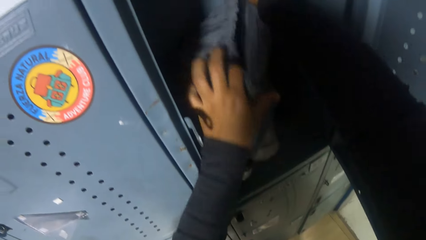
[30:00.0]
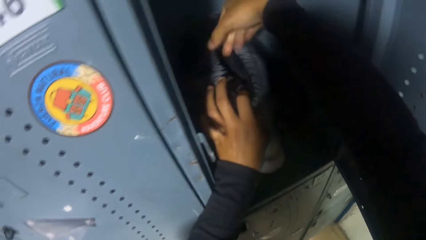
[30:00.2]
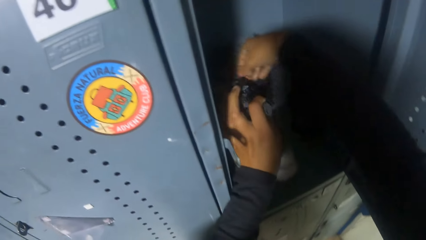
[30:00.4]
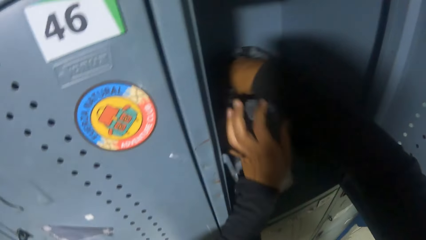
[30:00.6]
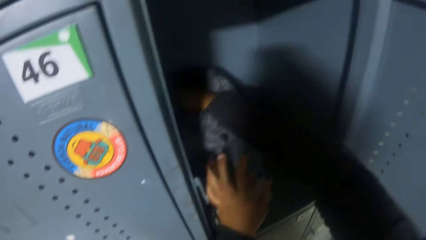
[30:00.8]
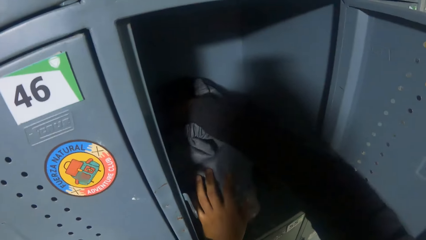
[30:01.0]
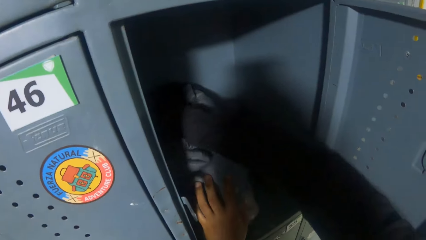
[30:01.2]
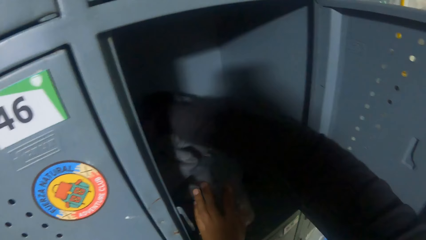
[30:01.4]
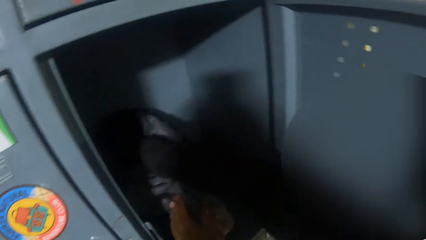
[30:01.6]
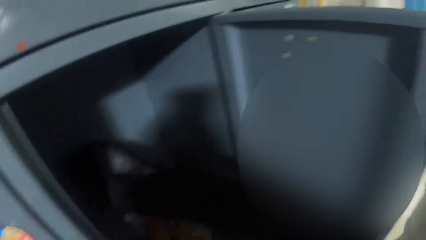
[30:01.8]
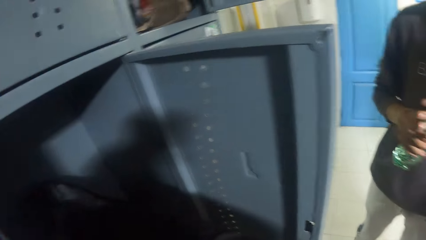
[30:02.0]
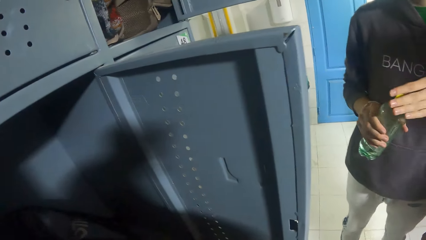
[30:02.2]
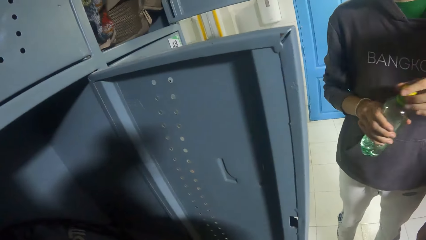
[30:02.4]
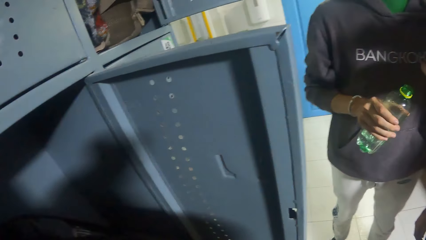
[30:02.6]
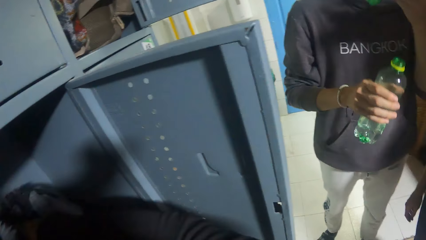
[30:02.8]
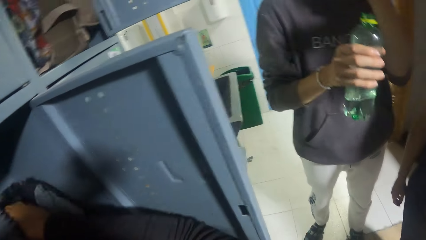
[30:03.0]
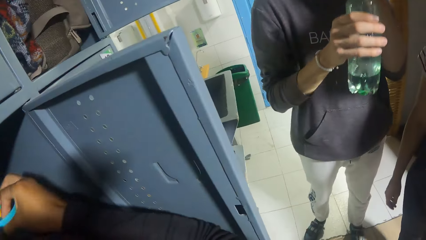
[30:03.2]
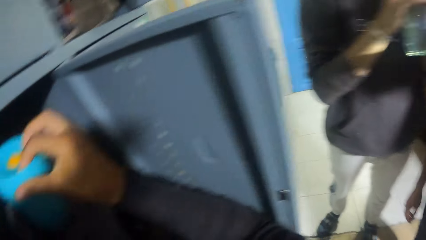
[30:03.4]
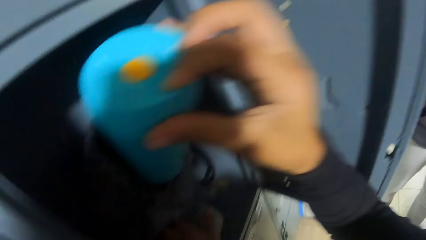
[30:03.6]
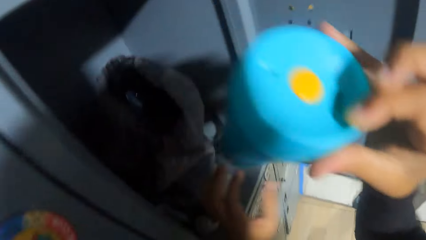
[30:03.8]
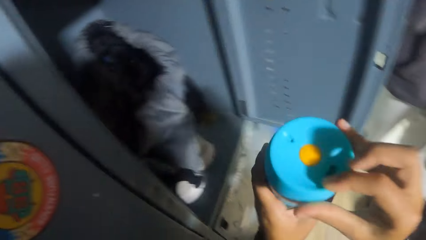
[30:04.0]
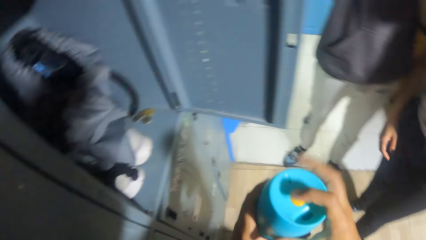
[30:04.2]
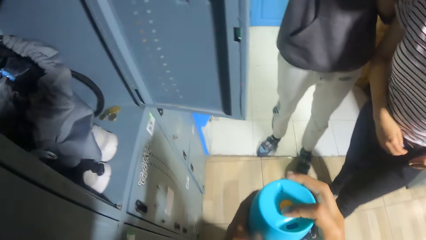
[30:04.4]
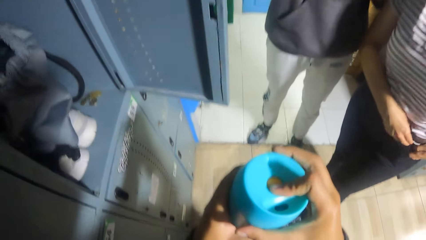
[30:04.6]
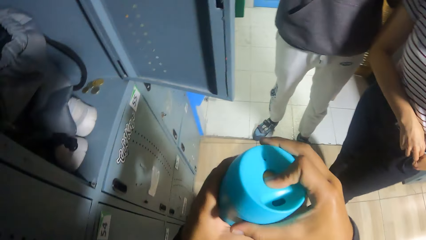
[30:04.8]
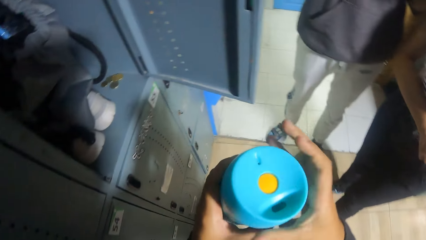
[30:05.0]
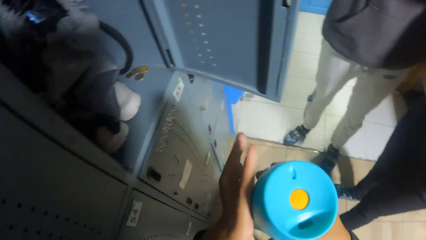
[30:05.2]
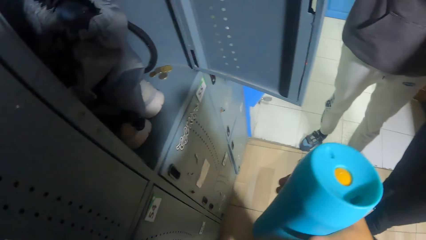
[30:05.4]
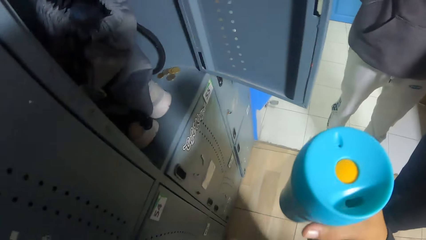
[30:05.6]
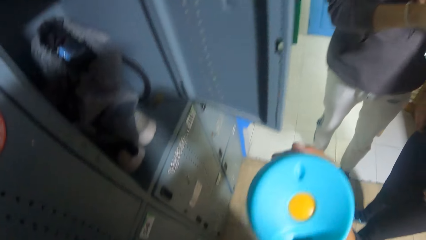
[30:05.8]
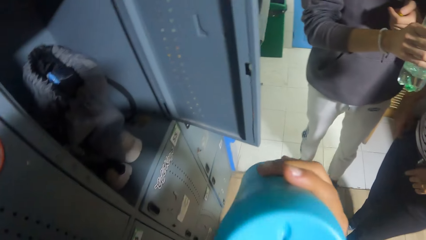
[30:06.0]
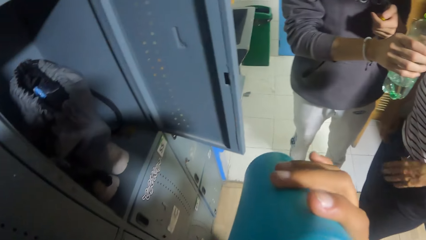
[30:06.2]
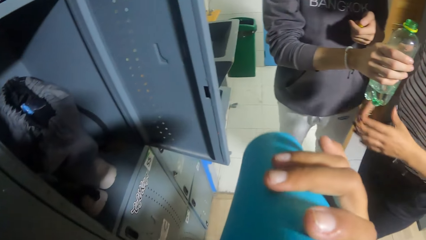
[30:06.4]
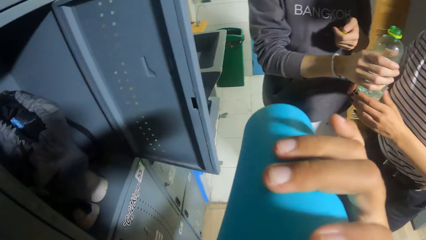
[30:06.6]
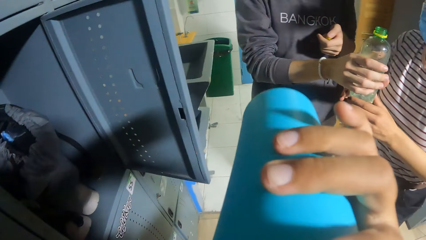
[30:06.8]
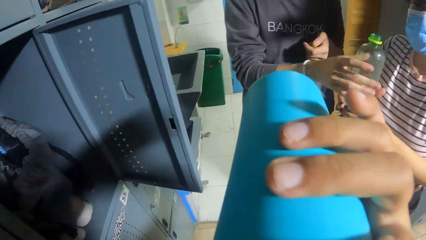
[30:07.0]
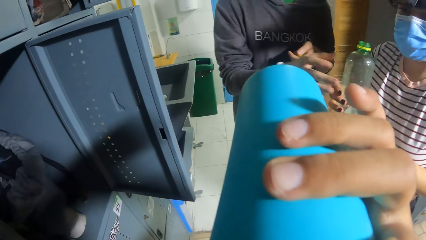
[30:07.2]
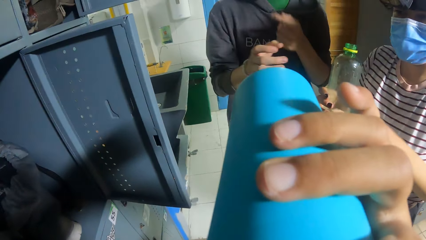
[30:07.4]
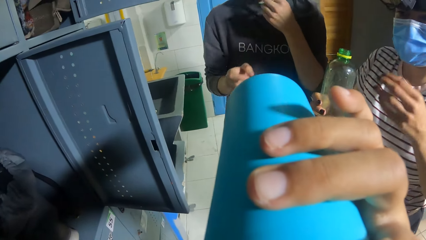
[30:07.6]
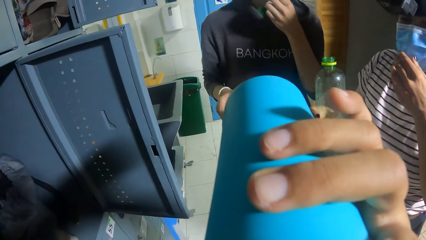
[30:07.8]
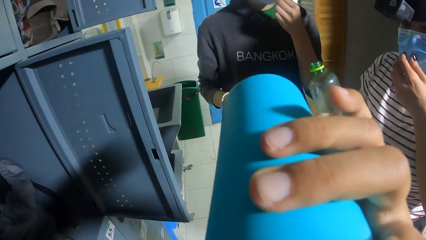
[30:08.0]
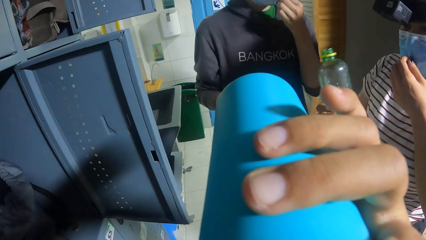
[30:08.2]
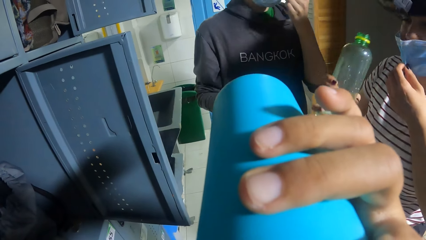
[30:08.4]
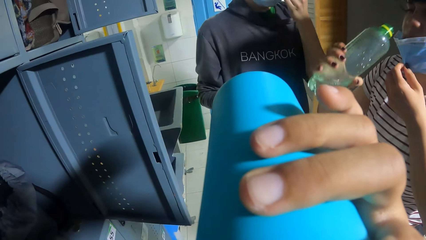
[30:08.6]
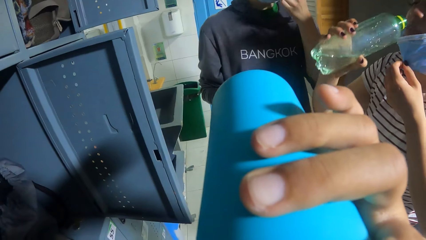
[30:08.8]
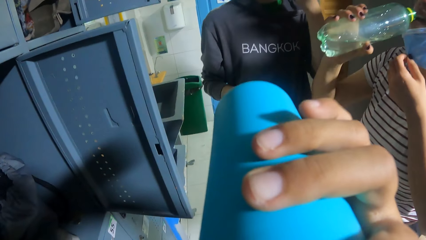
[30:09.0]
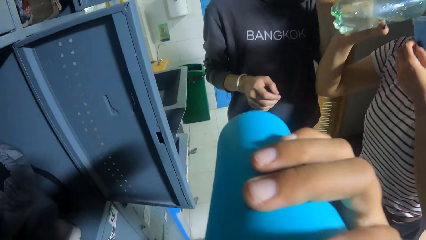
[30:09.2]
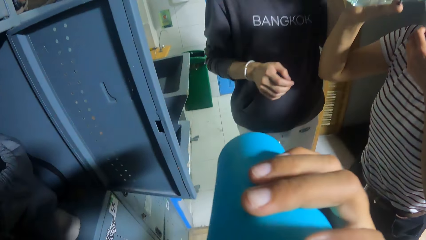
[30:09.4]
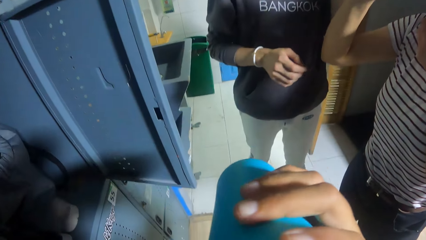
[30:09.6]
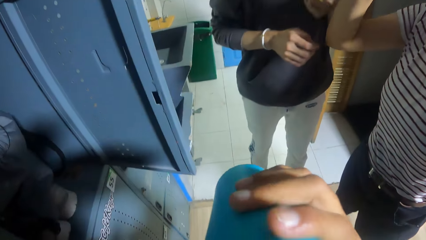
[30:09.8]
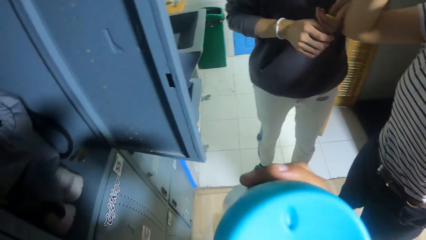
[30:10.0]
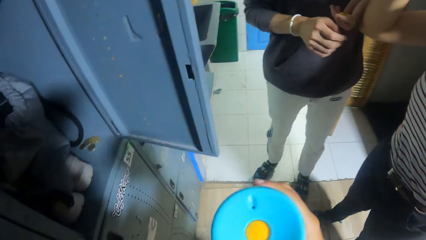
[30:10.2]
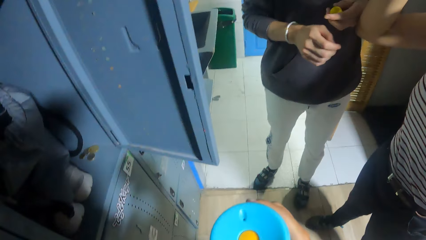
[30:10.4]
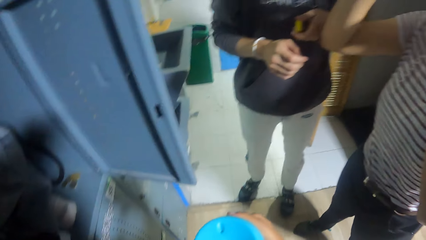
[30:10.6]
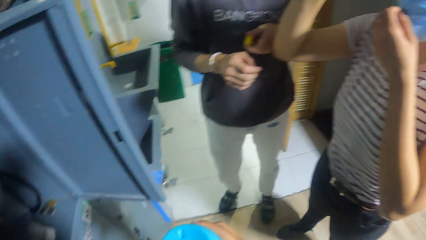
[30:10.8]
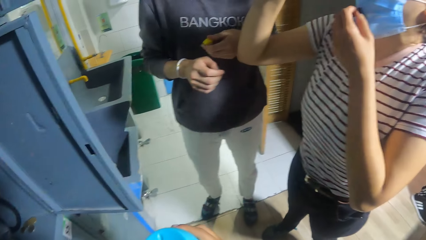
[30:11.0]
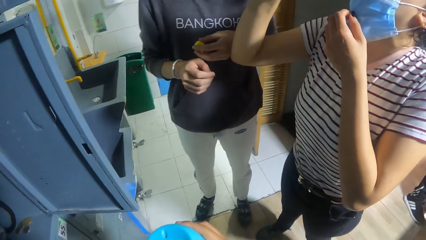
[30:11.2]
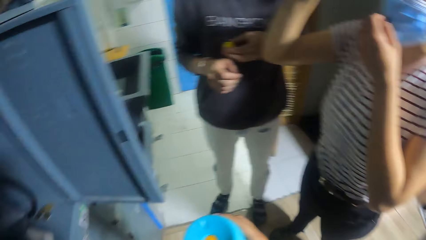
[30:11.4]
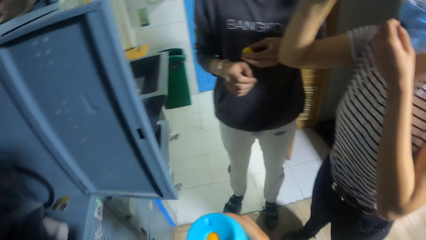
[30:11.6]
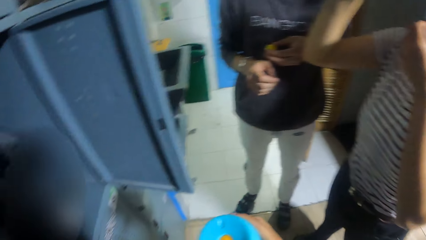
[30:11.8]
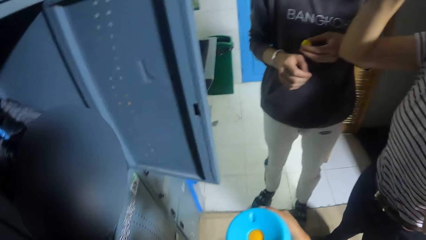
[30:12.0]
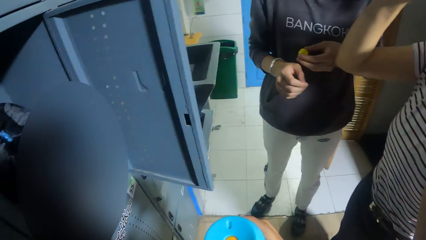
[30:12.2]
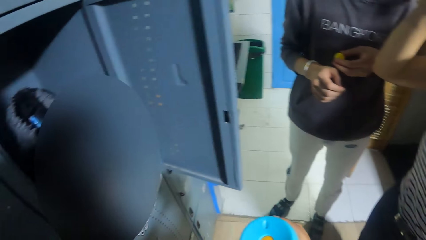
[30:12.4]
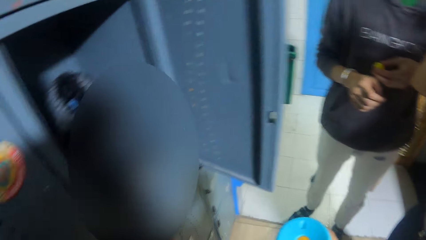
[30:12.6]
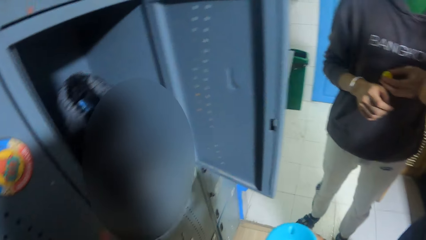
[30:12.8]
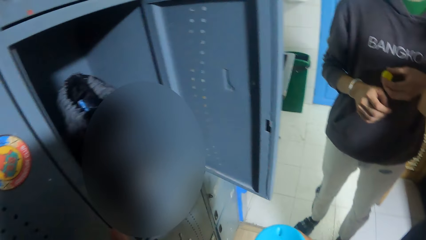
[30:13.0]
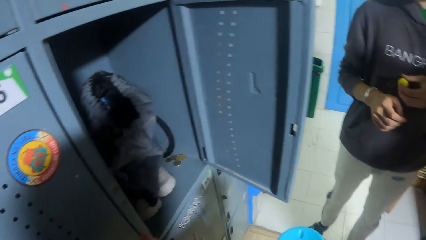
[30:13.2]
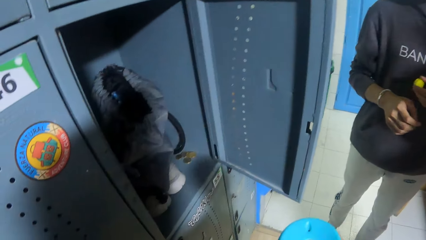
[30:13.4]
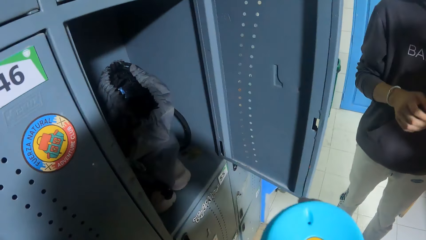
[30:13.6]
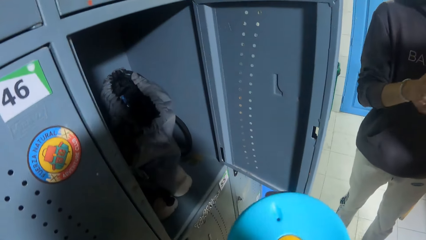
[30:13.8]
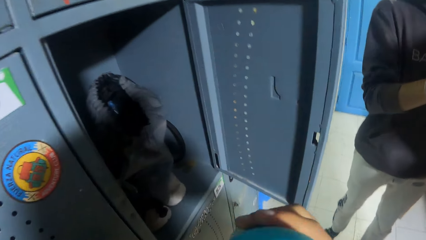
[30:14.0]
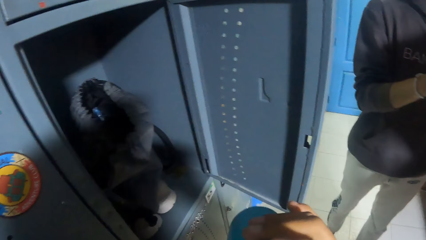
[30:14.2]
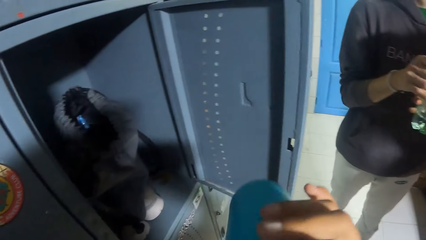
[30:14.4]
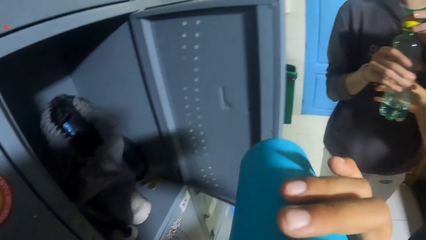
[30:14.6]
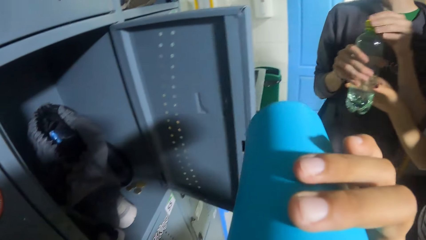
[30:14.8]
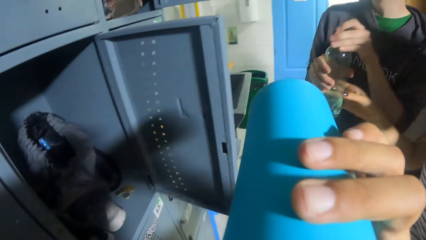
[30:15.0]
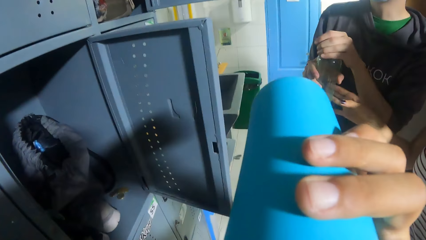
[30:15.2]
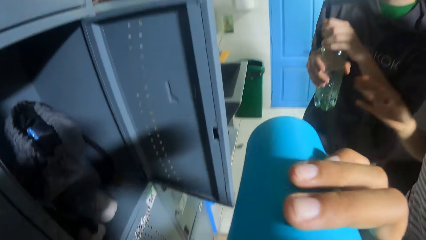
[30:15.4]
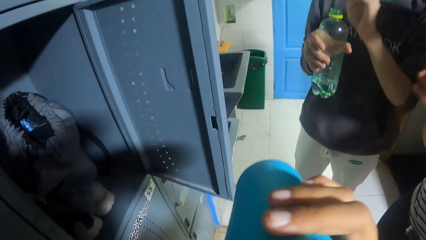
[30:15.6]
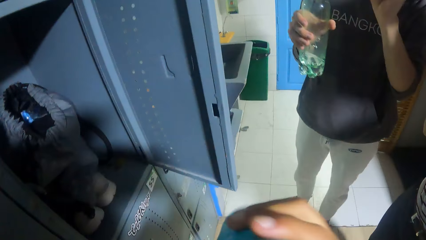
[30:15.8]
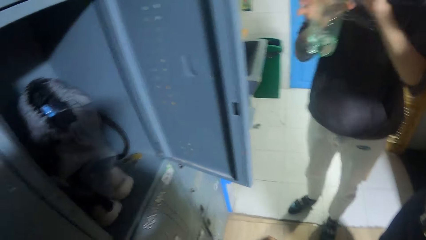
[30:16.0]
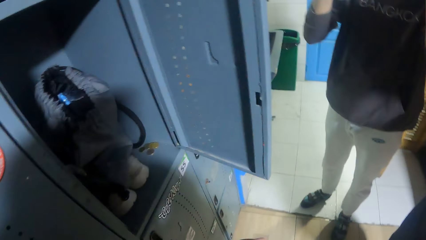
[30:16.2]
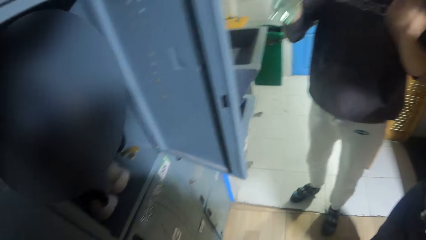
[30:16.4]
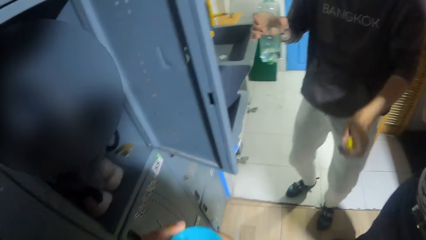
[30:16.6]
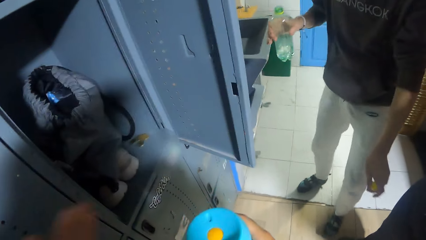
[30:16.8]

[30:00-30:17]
The camera wearer picks up a water bottle from the bag with his right hand. A man holds the water bottle with his right hand. The camera wearer passes the water bottle to his left hand with his right hand. He opens the water bottle with his right hand. He presses the bottle. He drinks from the water bottle with his right hand. The man passes the water bottle to a woman with his right hand. The woman opens a nose mask on her face with her left hand. The woman drinks from the water bottle with her right hand. The woman passes the water bottle to another man with her right hand.
